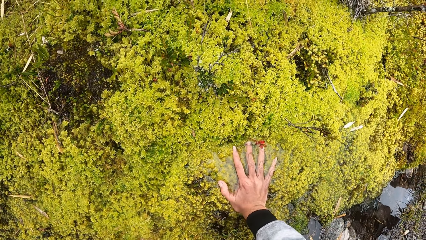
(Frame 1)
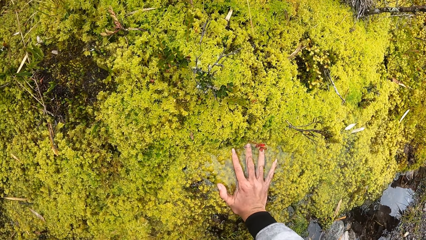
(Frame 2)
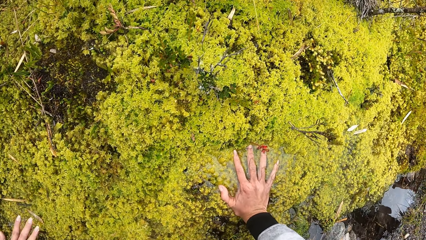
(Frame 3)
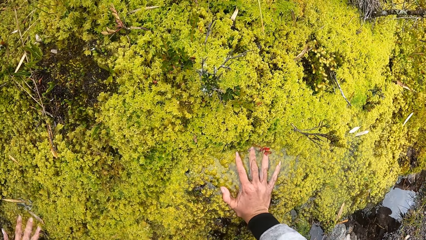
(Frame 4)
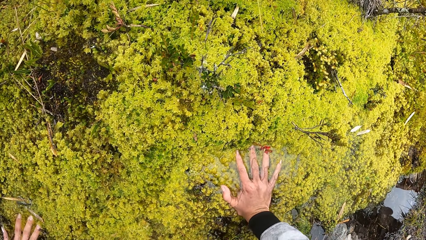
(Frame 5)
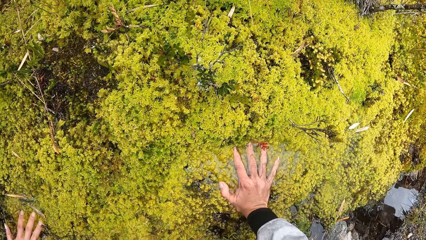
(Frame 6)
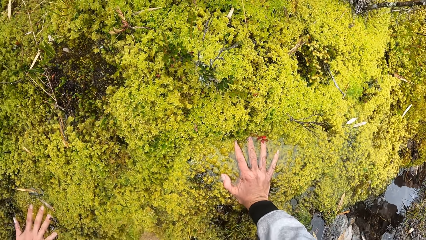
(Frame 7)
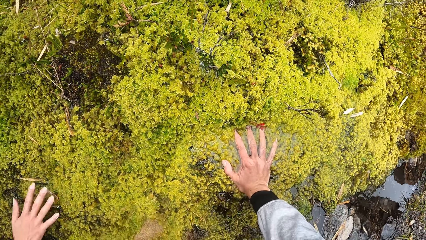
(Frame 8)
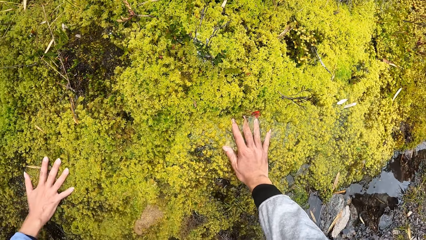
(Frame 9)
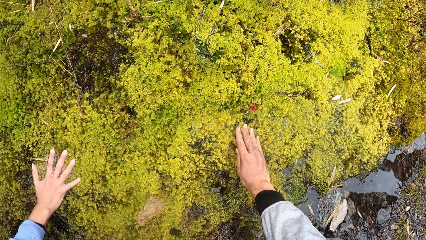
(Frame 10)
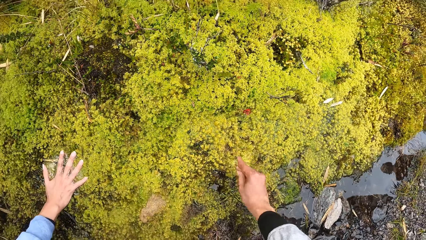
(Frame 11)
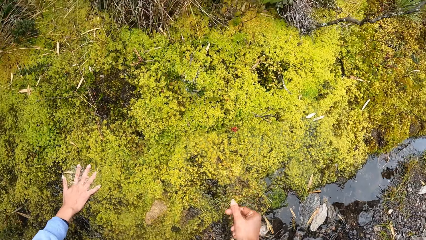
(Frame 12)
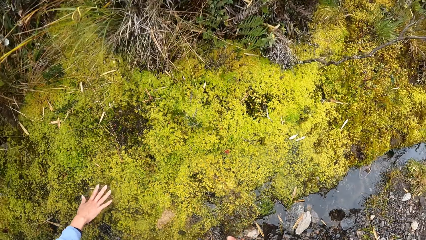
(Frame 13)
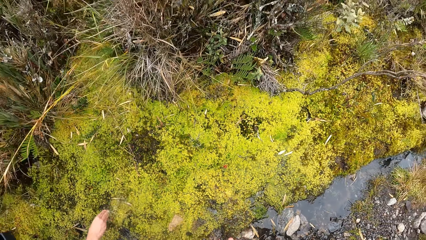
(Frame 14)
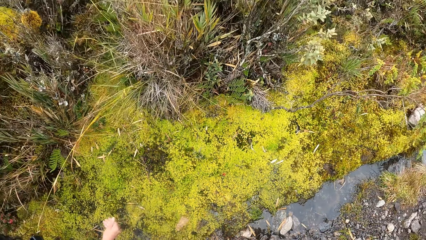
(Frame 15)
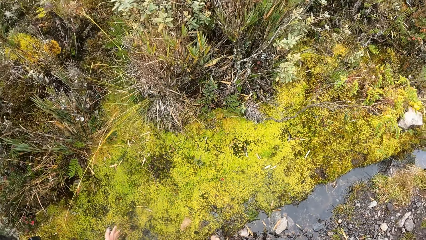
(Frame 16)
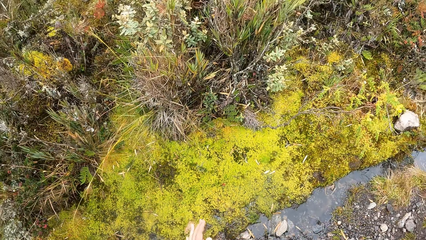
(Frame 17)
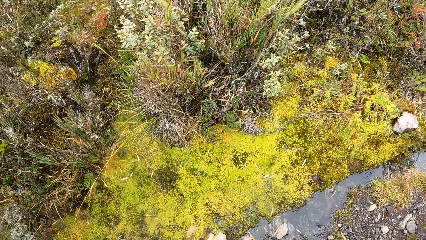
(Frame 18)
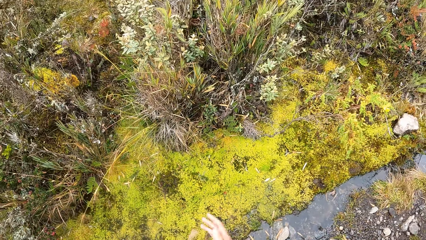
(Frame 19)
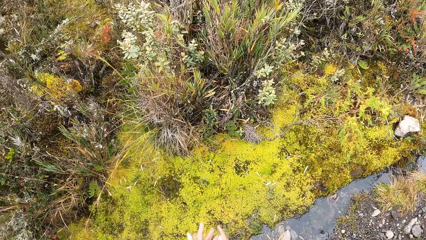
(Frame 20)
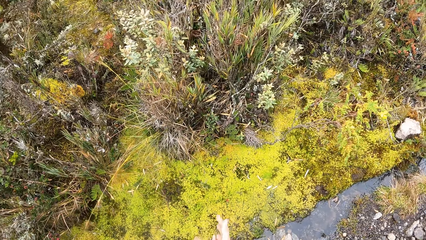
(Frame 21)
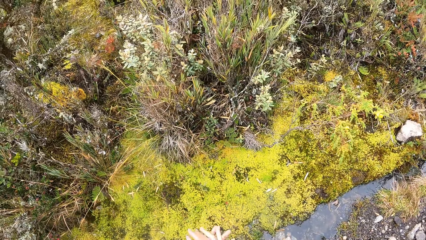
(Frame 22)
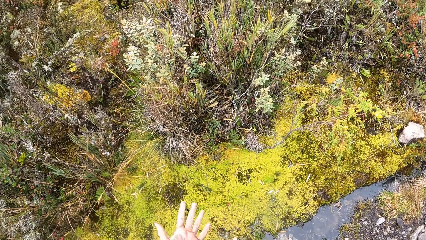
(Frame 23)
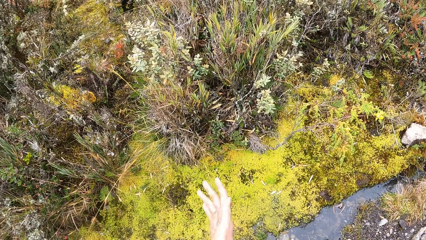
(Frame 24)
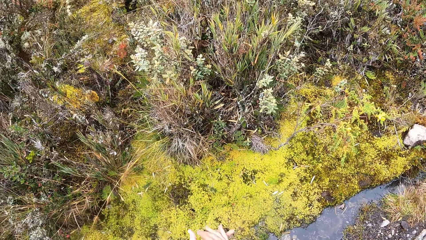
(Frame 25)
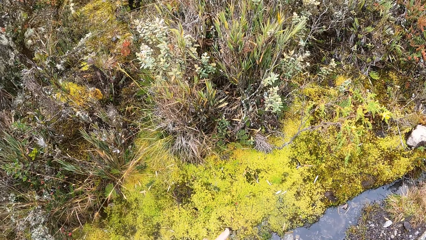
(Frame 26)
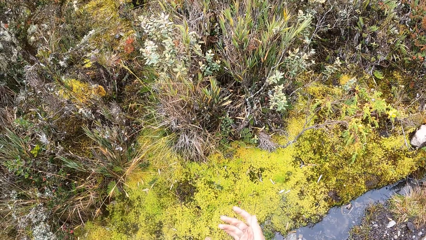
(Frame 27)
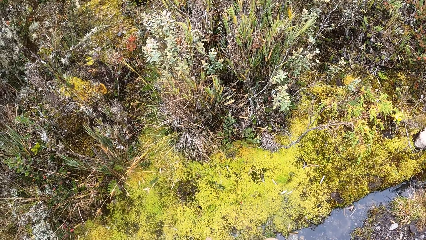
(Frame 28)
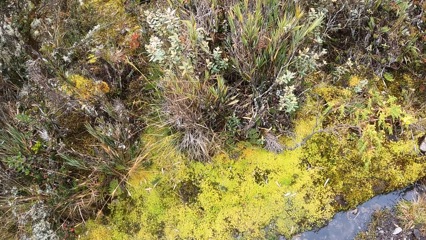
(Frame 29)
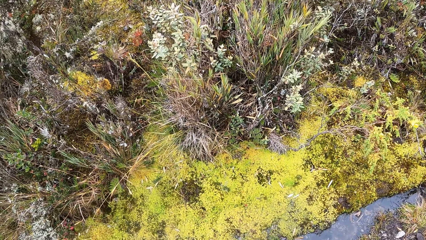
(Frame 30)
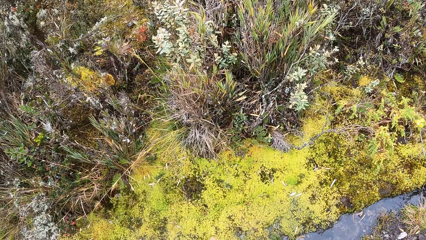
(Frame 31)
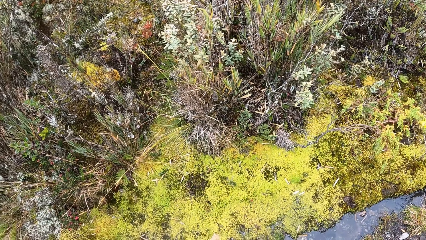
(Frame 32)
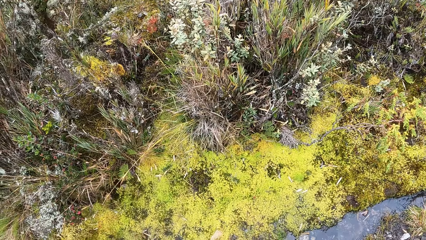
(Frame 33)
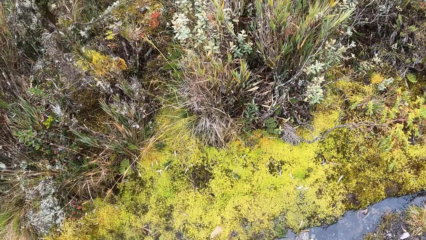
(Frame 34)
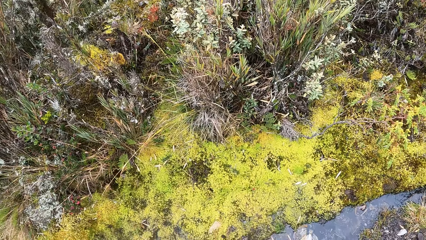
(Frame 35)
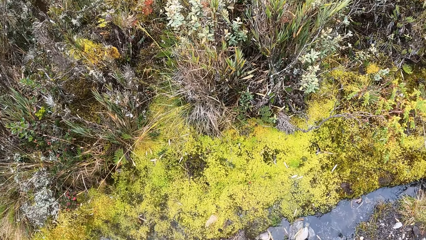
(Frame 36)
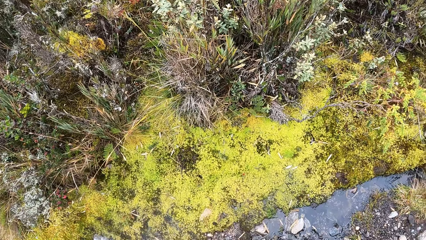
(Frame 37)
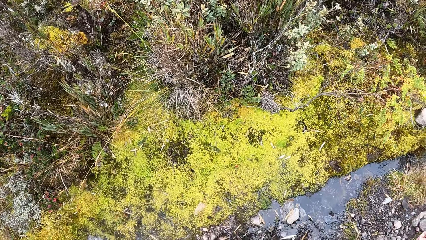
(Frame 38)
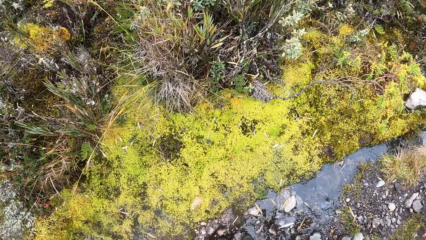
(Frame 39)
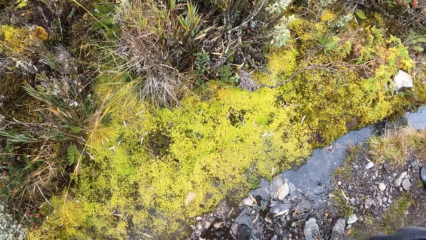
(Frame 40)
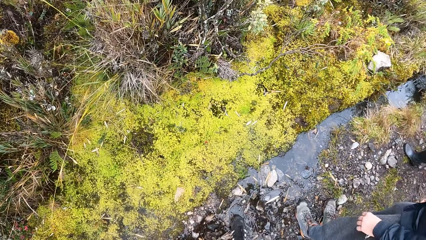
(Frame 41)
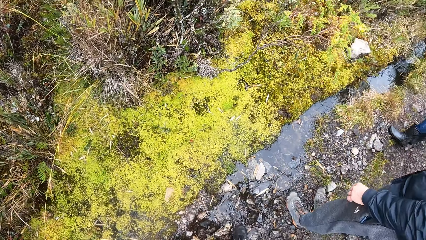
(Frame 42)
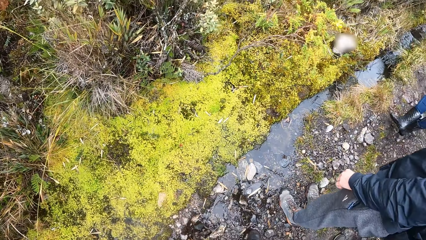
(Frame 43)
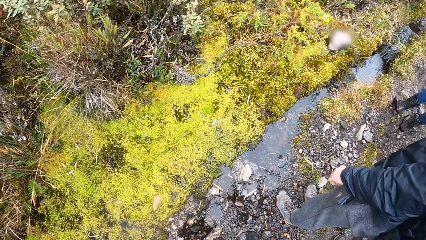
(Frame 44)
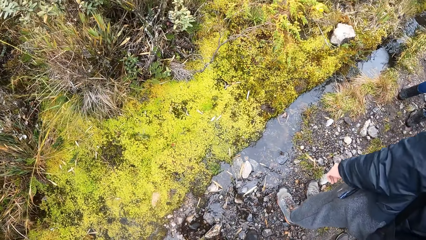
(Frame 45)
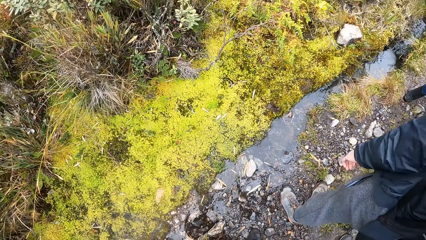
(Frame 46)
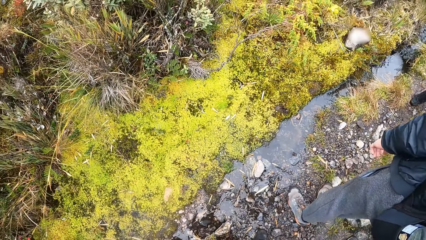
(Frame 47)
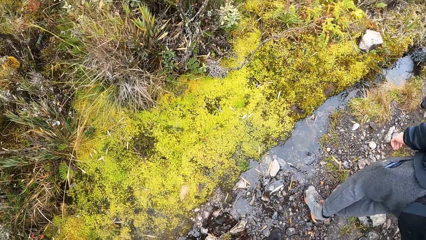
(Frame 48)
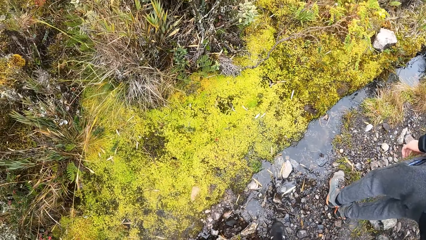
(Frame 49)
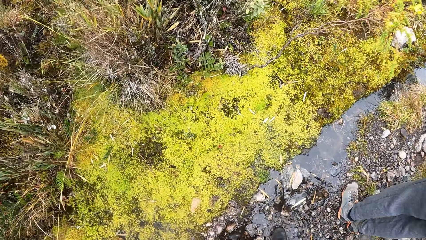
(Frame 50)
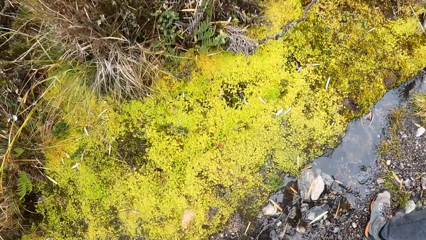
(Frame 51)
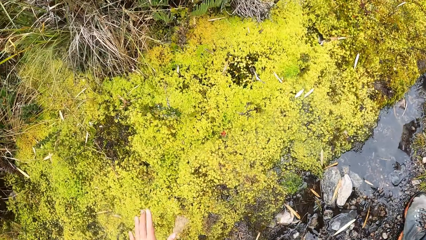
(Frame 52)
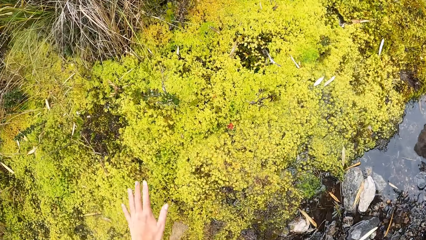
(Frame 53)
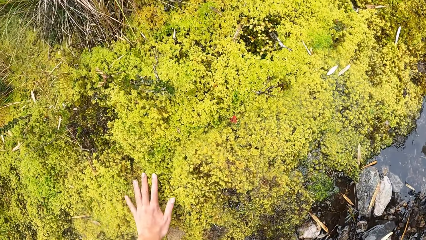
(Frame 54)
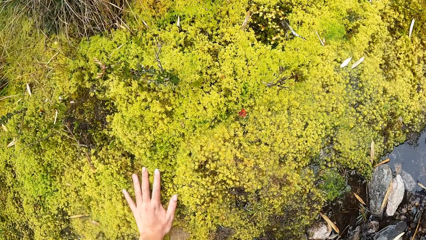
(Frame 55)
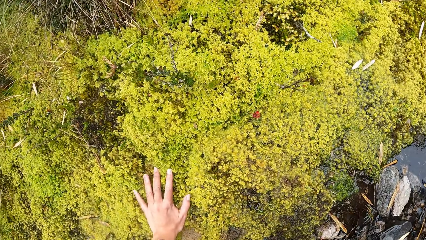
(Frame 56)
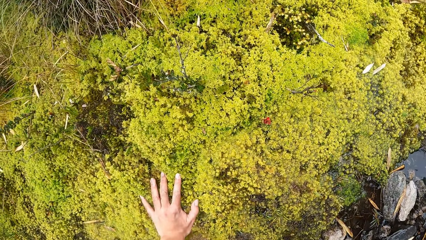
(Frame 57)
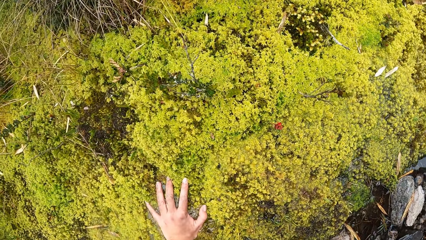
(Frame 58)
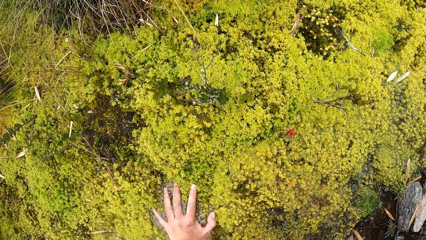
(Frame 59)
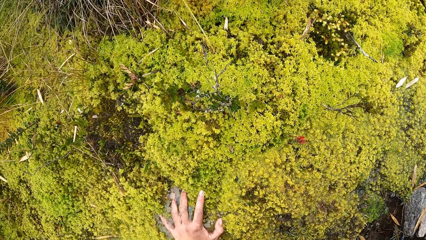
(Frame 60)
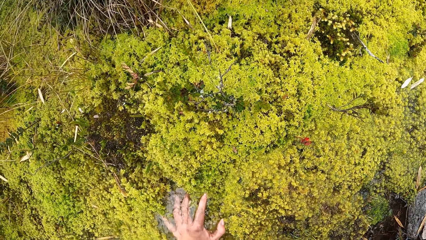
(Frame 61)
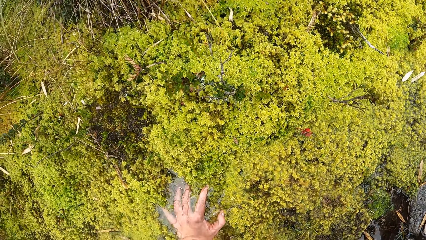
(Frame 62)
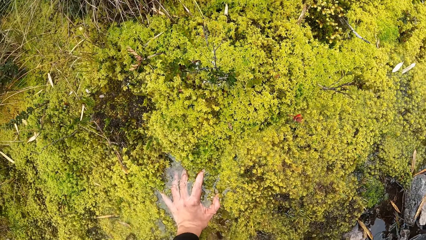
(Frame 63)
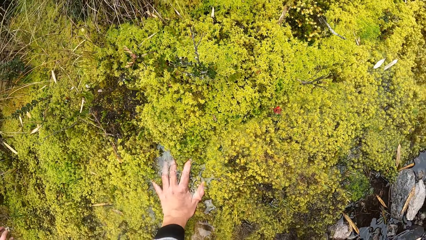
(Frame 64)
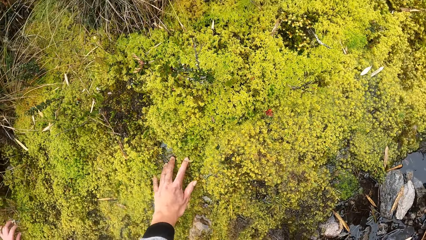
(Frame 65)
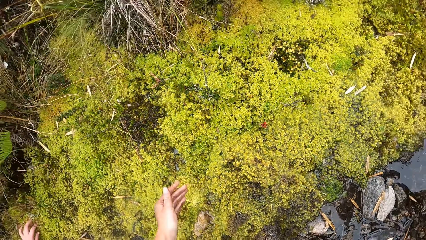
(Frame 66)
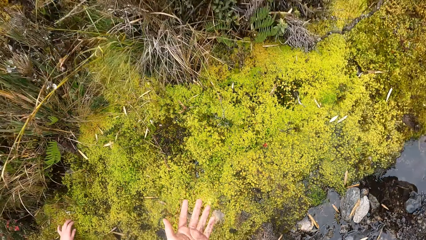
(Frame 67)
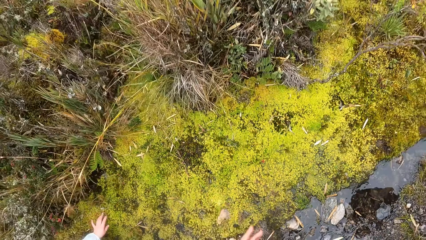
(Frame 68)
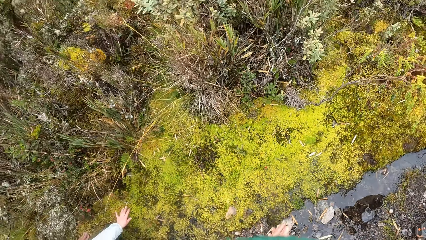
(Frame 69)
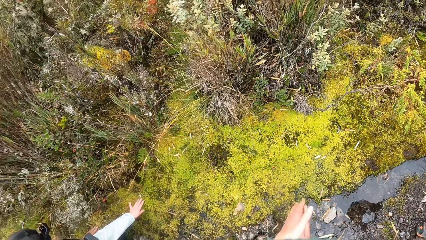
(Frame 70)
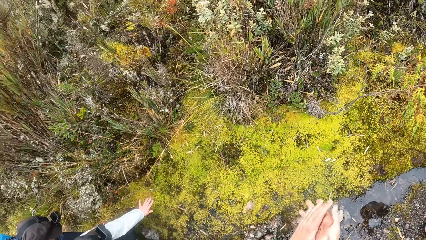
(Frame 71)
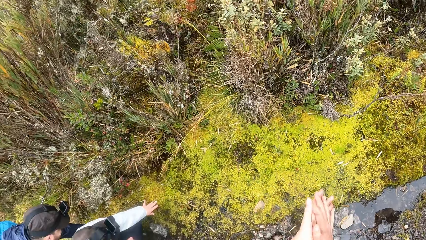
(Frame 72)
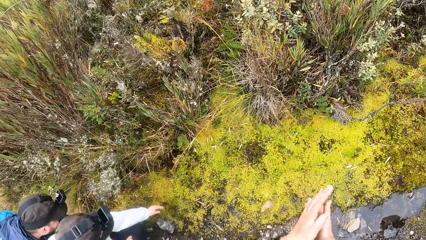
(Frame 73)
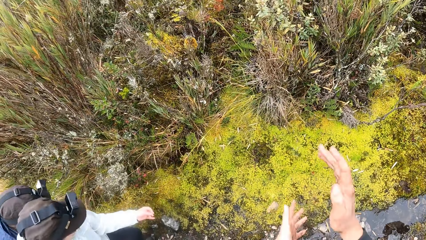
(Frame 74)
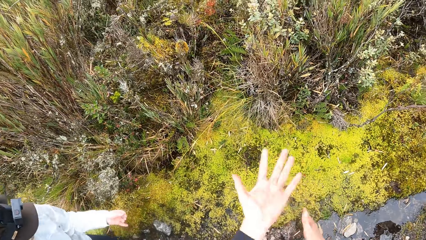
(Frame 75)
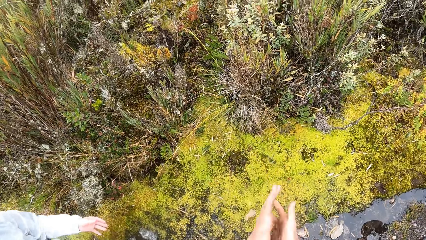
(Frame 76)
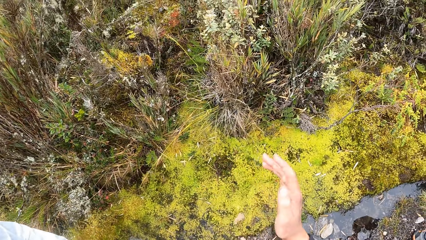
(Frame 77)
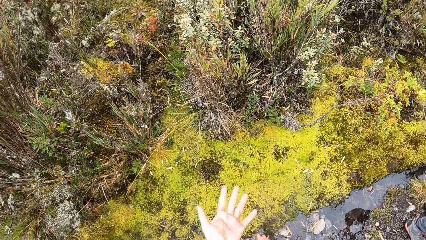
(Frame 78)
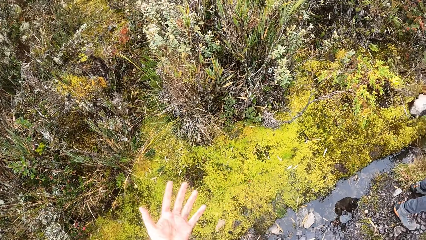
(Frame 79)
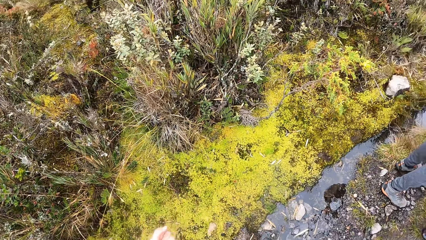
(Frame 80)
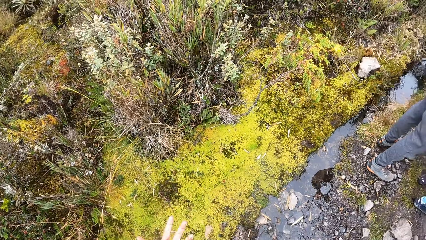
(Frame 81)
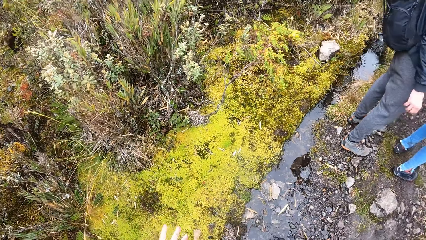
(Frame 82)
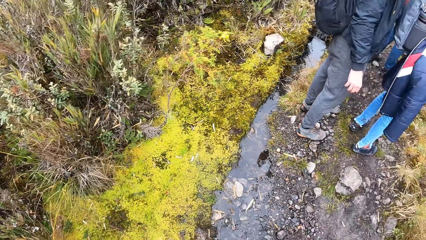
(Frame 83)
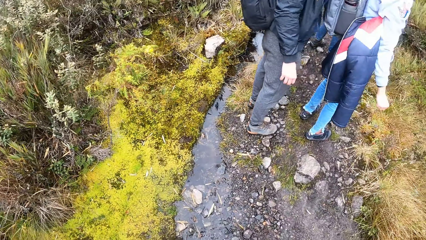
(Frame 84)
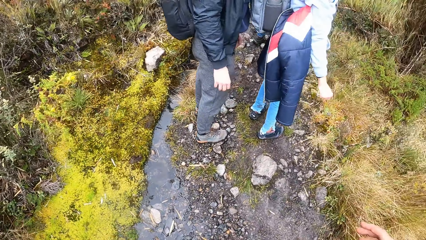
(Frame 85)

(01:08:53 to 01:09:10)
A woman touches the ground with her right hand. The camera wearer rubs their hands together. They touch the ground with their left hand. The woman touches the ground with her left hand. The camera wearer rubs their hands together.
